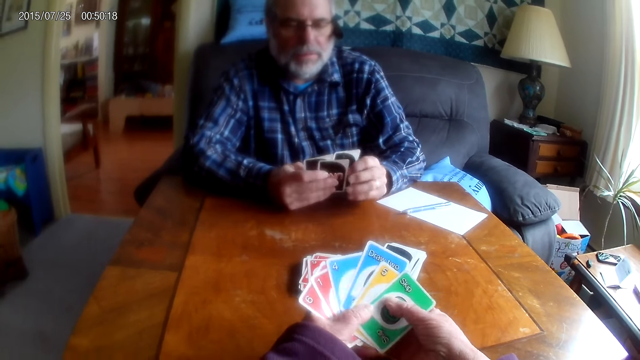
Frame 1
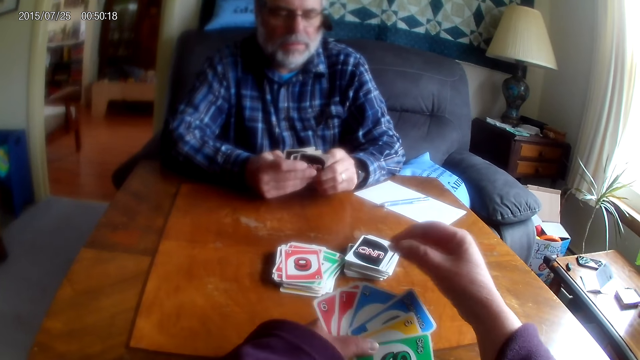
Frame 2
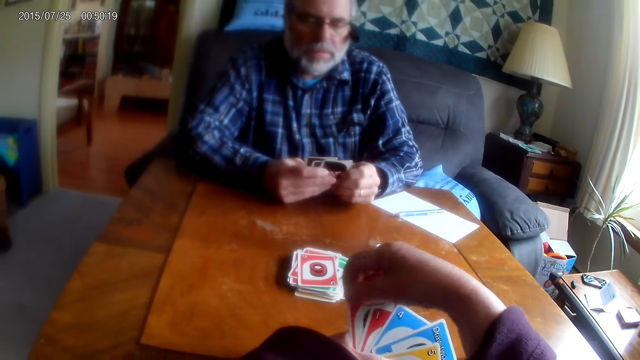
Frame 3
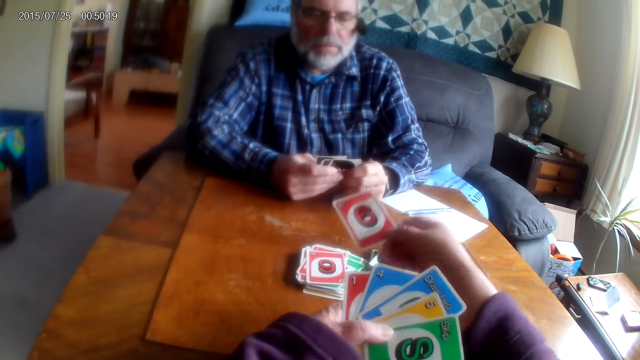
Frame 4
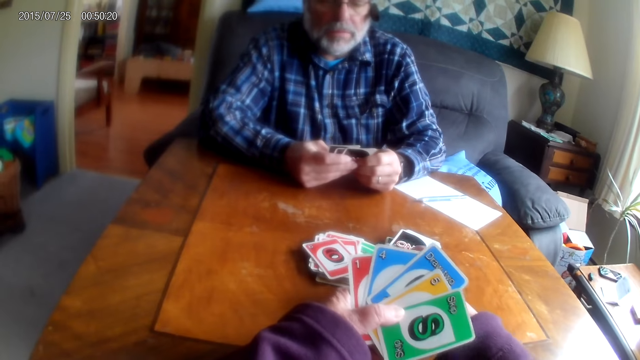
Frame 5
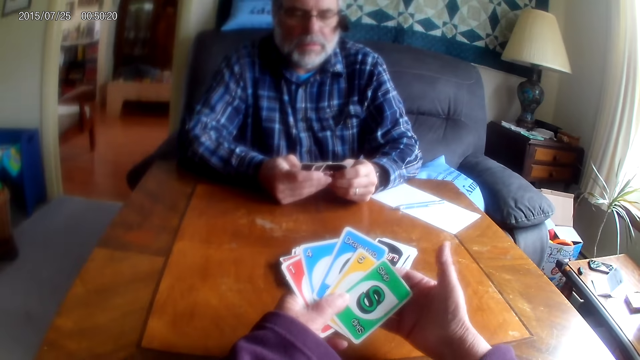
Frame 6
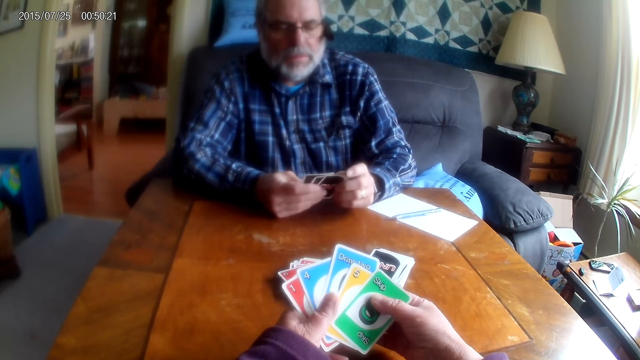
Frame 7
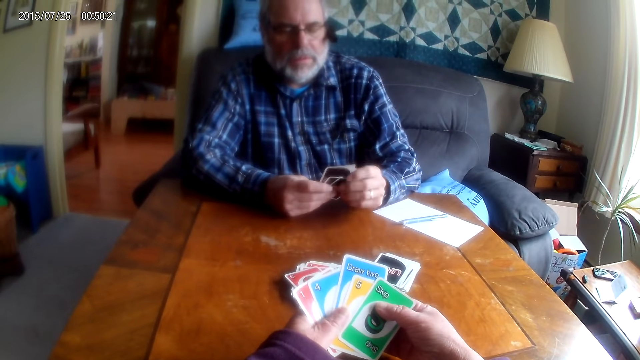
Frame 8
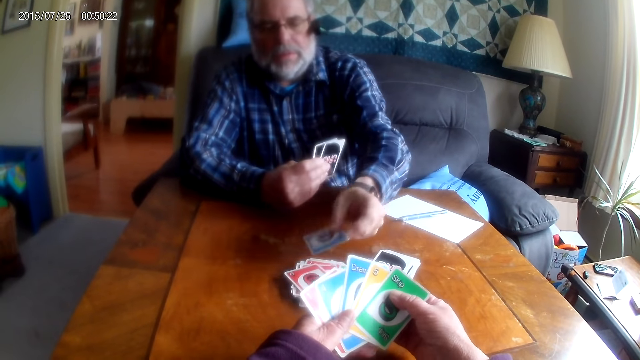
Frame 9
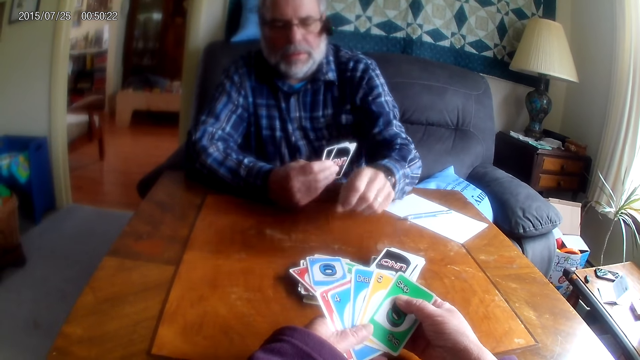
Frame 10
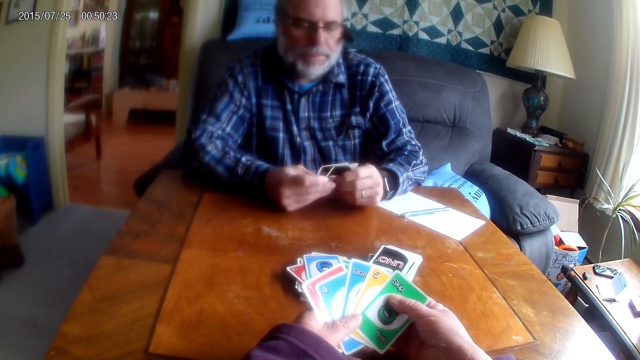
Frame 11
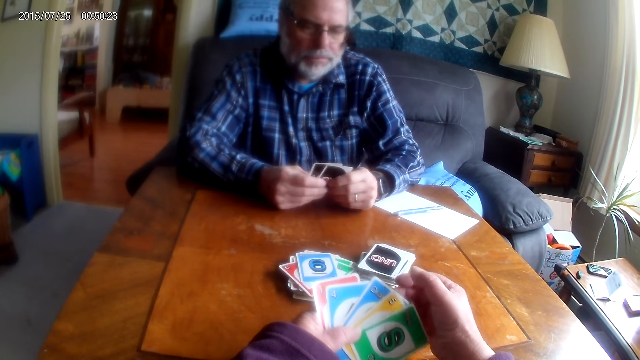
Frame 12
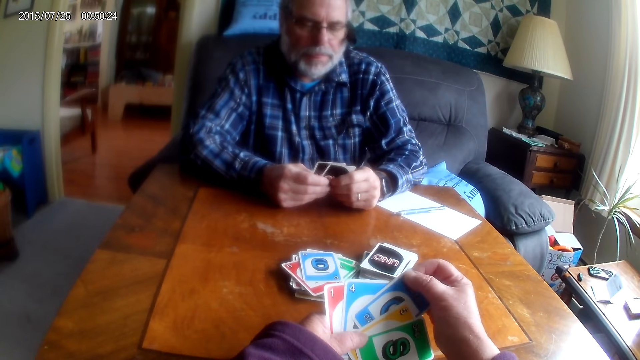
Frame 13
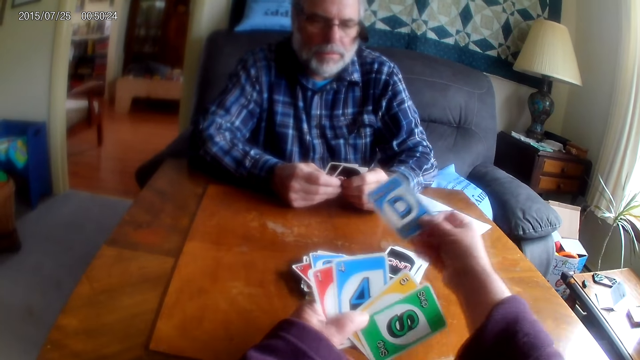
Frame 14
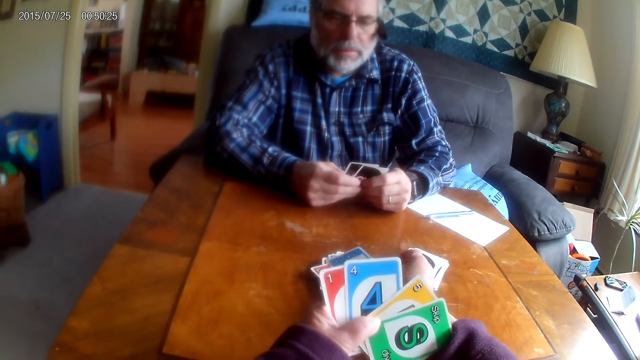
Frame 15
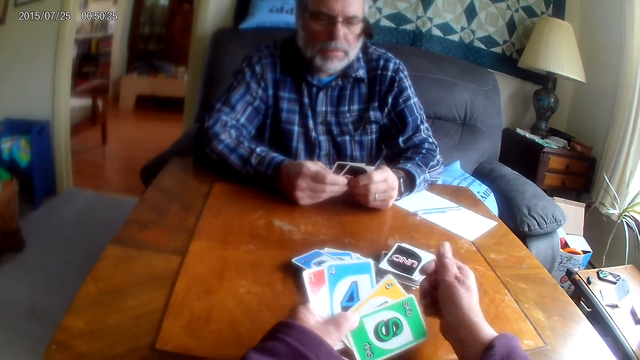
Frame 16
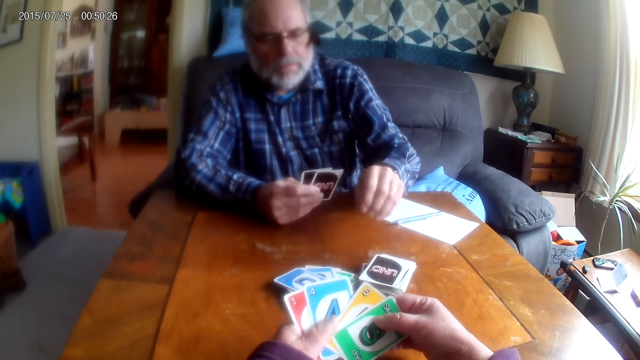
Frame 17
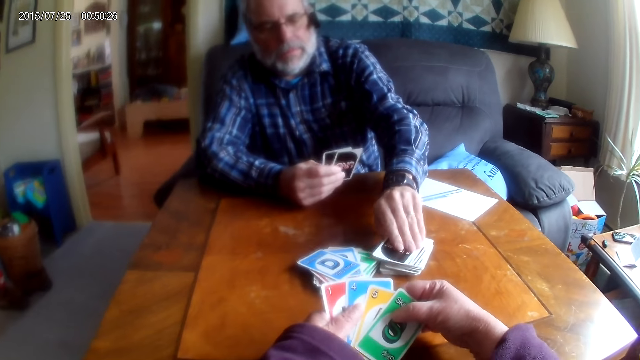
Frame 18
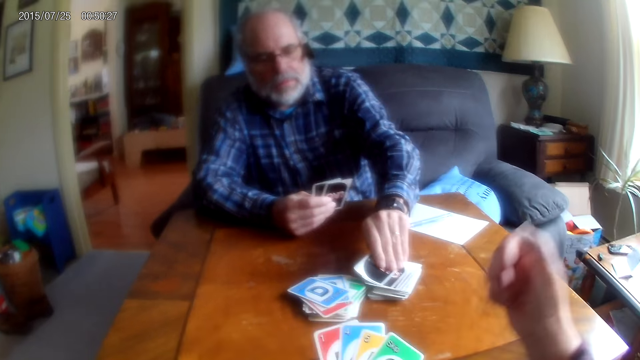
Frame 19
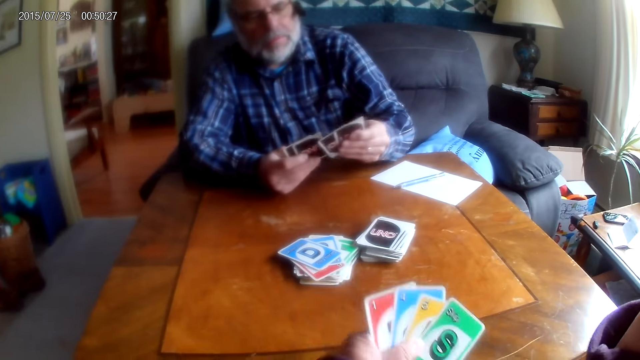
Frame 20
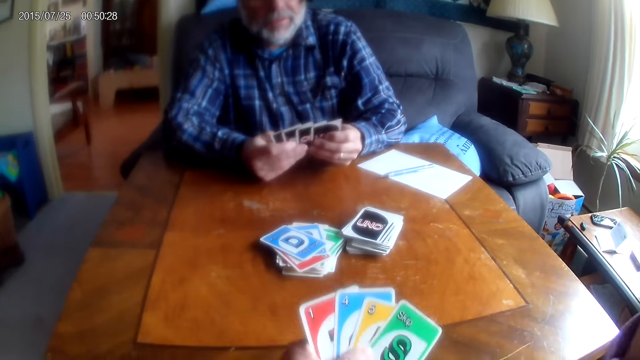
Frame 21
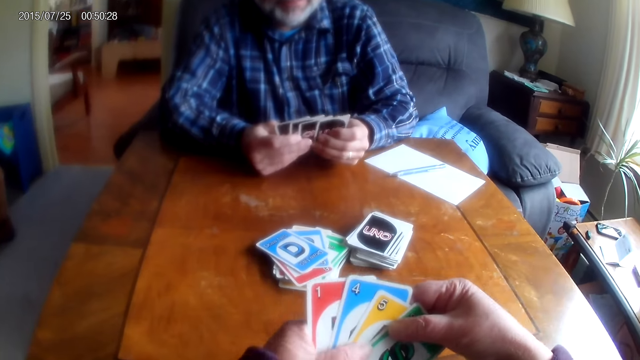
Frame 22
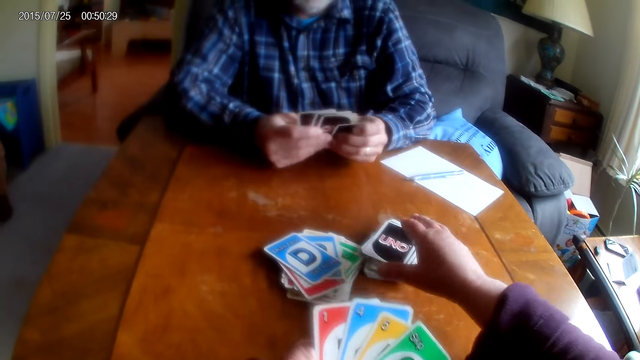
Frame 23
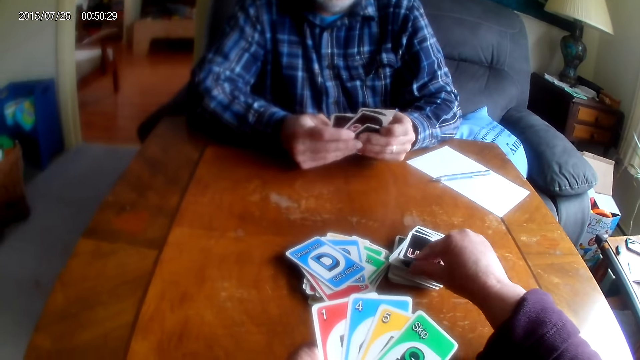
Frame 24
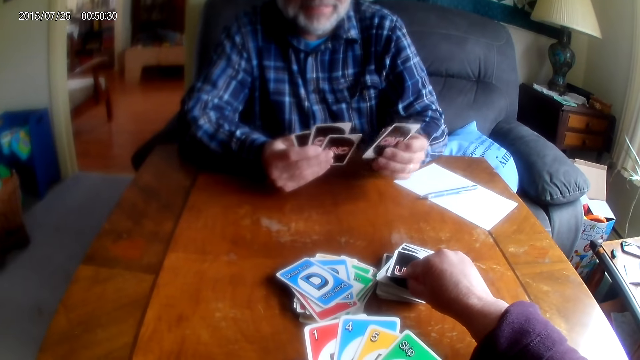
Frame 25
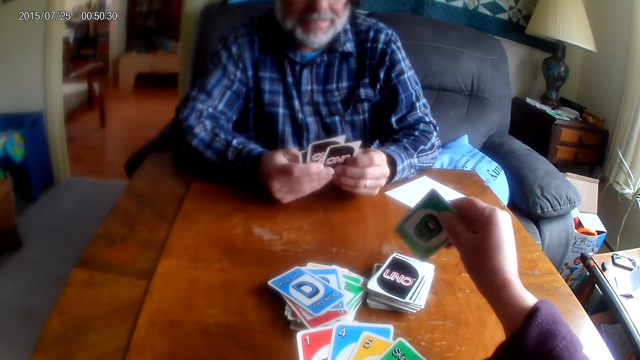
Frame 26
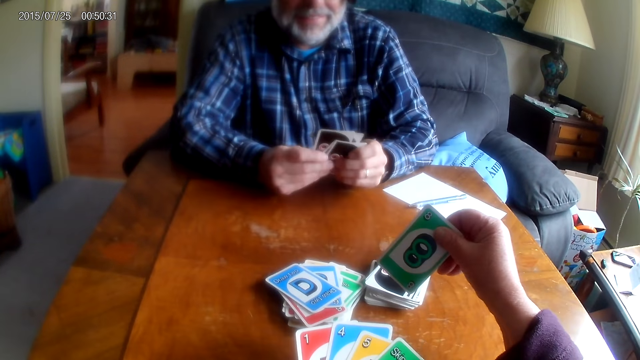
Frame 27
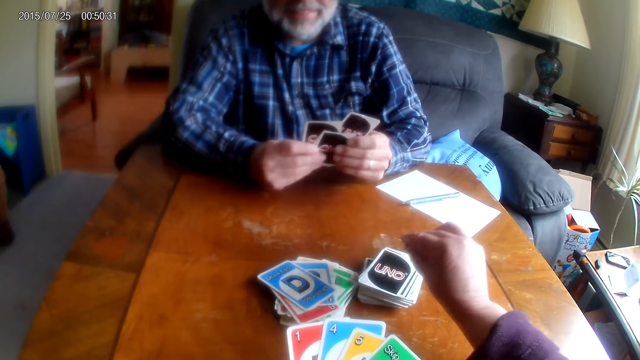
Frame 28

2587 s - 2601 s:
The camera wearer arranges cards and places a card on the table. The man places a card on the table. The camera wearer places a card on the table. The man picks a card from the table. The camera wearer picks a card from the table.

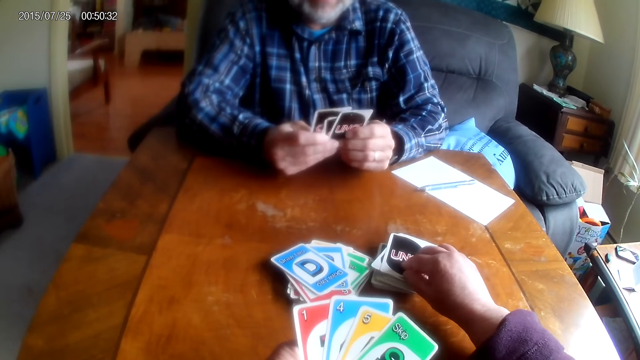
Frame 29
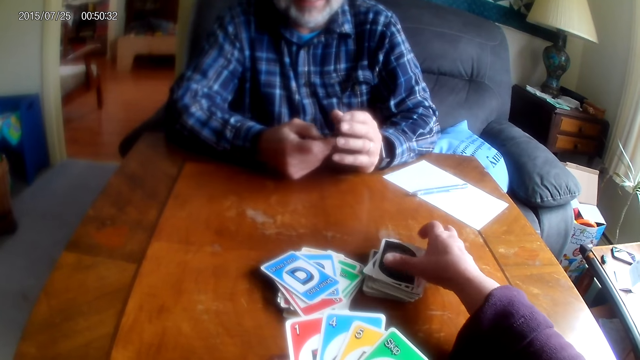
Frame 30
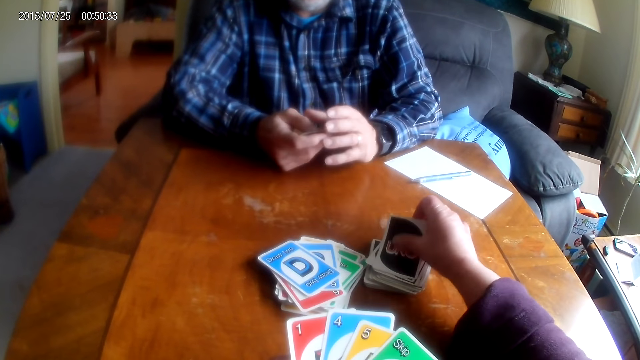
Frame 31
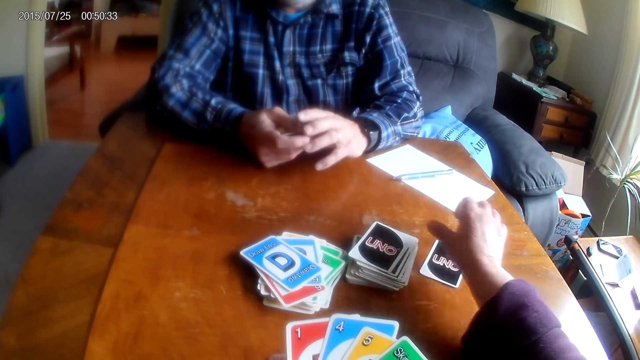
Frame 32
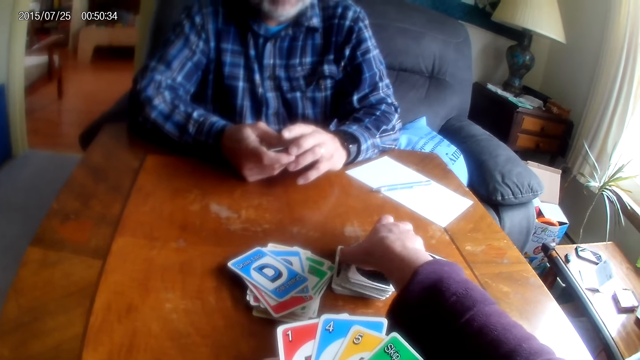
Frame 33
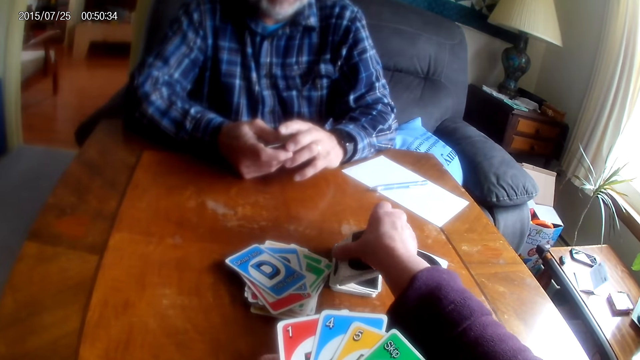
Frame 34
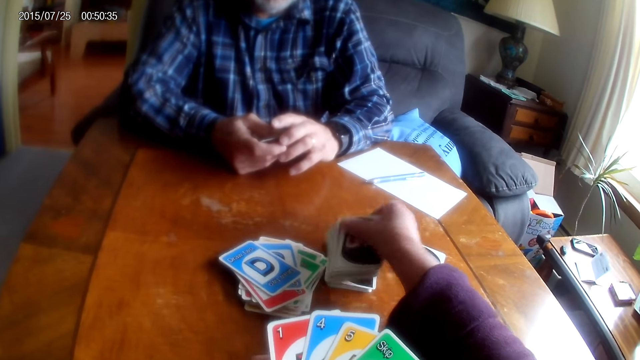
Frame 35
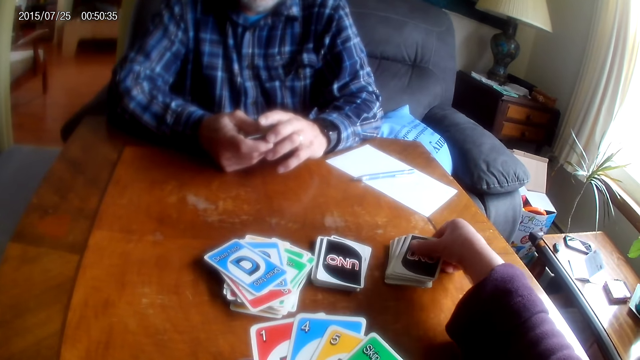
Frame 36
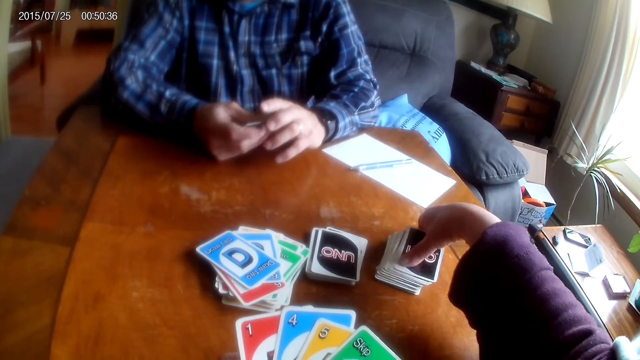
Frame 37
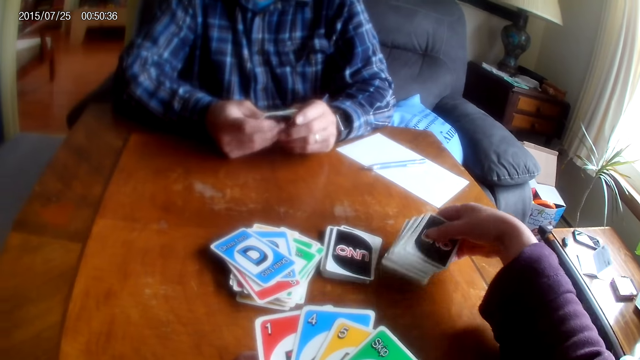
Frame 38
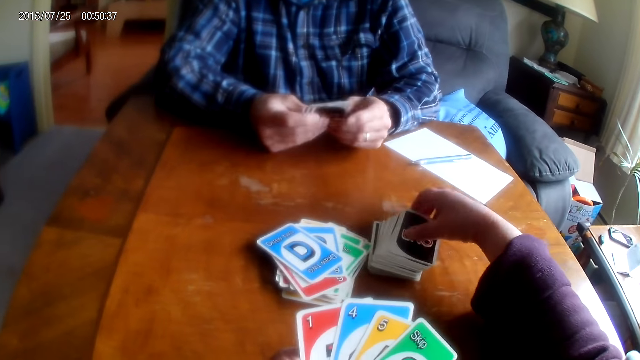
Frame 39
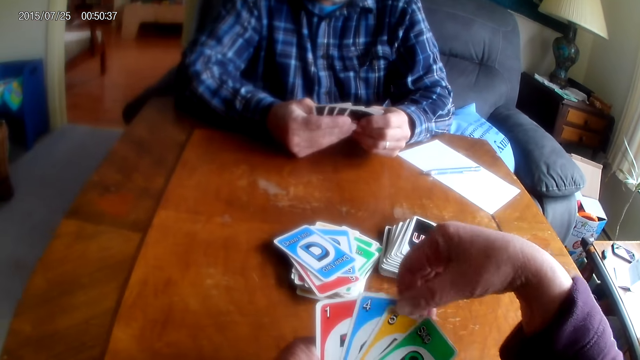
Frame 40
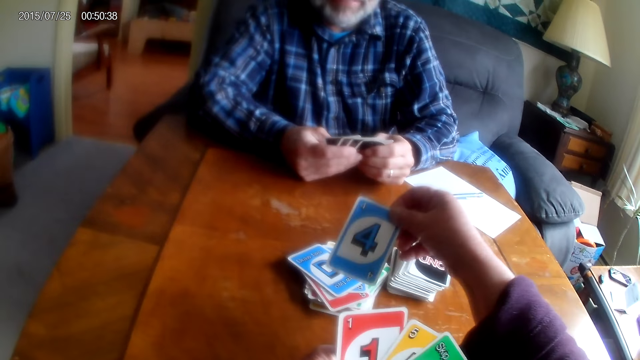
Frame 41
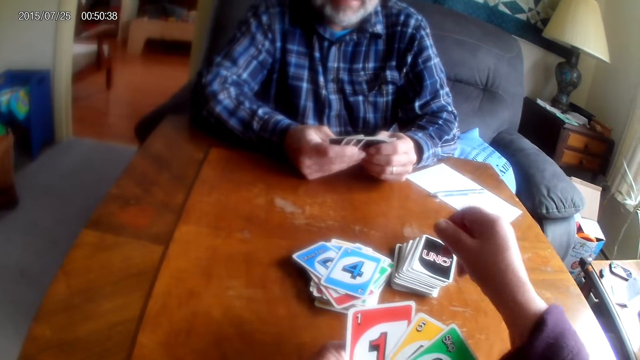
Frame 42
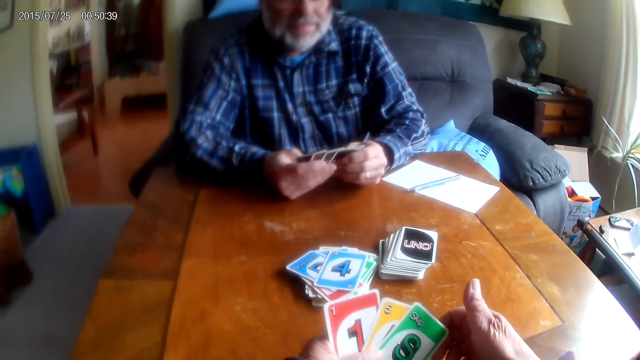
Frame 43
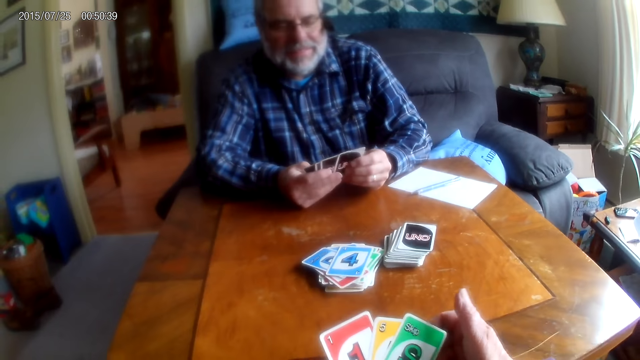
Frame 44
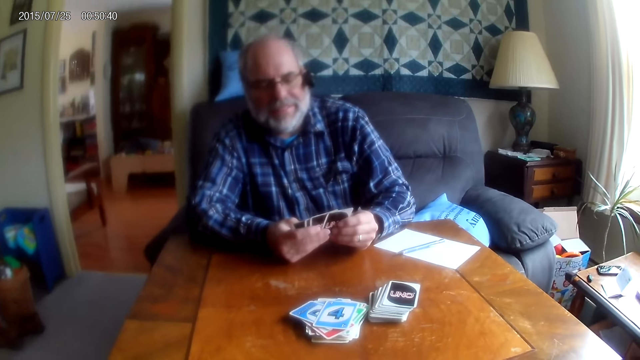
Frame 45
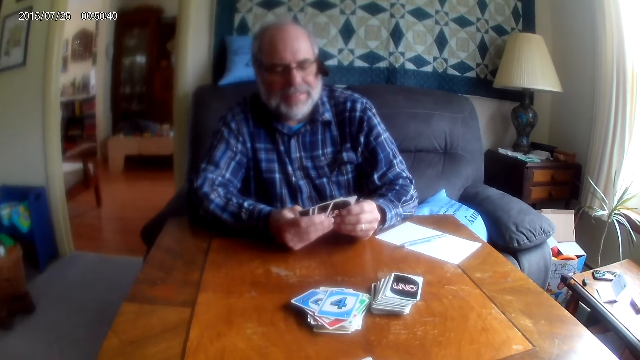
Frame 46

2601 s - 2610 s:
The camera wearer places a card on the table. They rearrange cards, pick playing cards and place cards on the rest. They place a card on the table.
